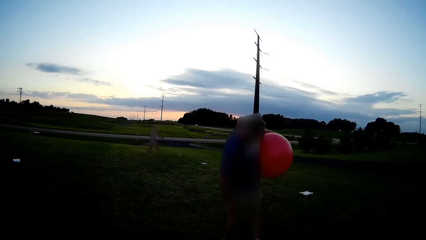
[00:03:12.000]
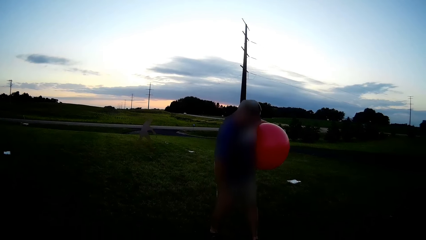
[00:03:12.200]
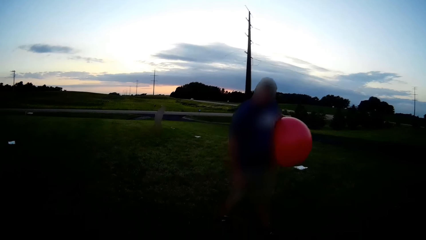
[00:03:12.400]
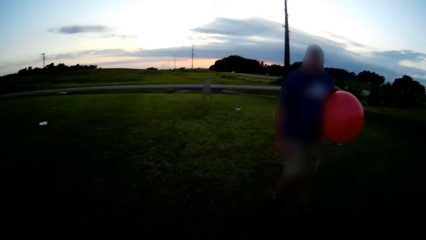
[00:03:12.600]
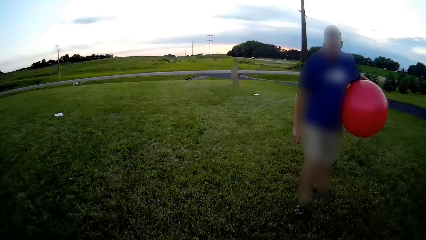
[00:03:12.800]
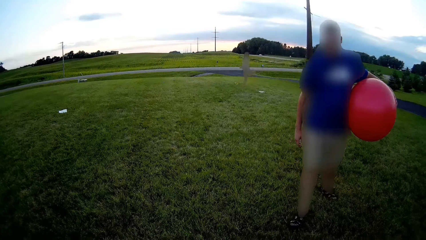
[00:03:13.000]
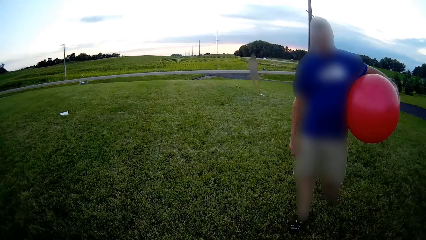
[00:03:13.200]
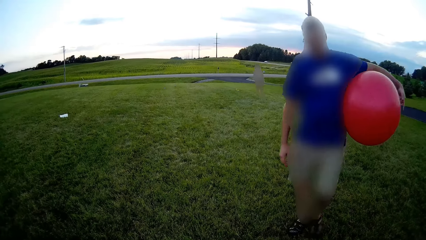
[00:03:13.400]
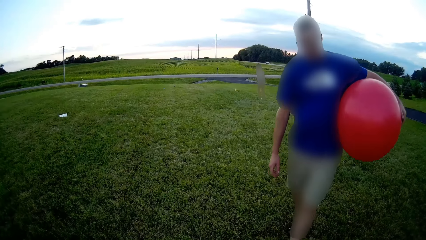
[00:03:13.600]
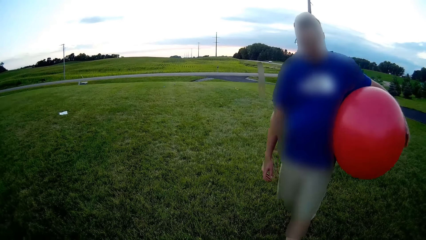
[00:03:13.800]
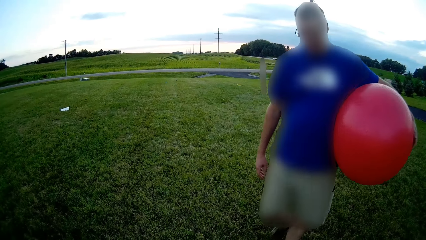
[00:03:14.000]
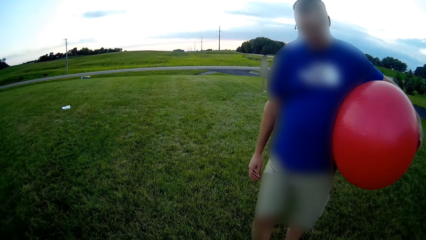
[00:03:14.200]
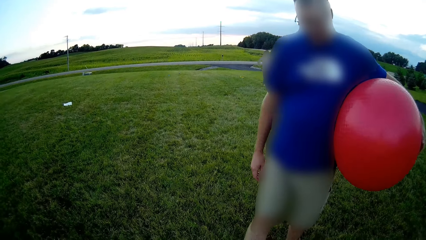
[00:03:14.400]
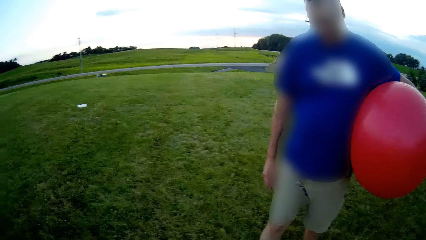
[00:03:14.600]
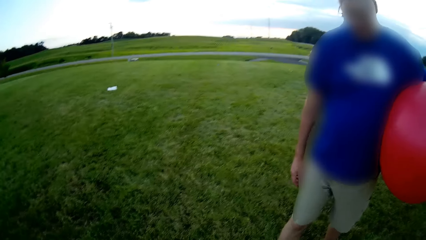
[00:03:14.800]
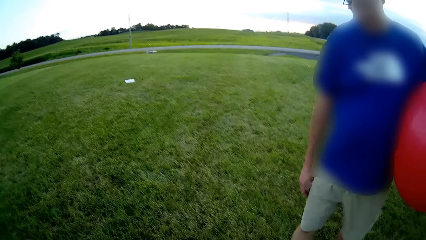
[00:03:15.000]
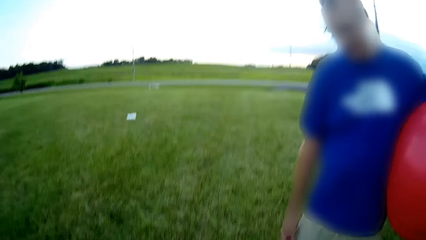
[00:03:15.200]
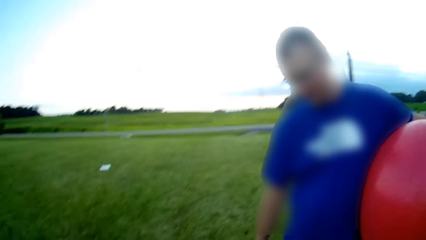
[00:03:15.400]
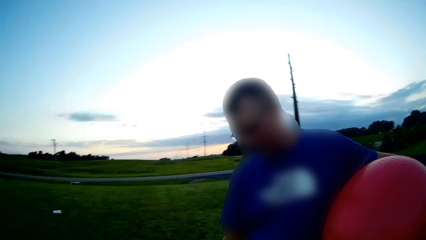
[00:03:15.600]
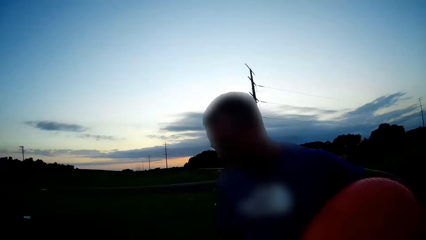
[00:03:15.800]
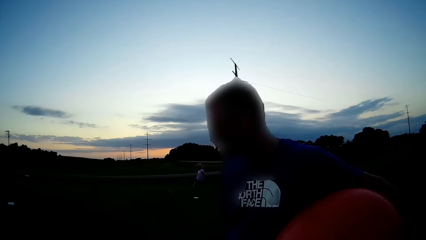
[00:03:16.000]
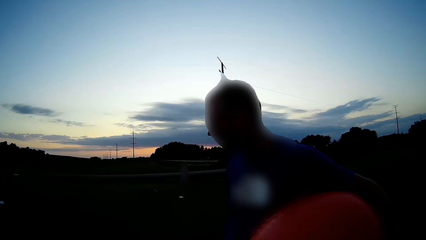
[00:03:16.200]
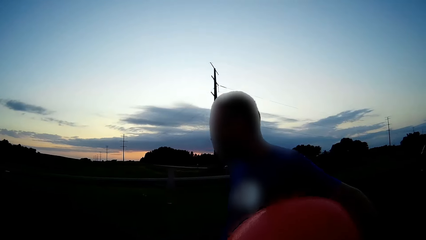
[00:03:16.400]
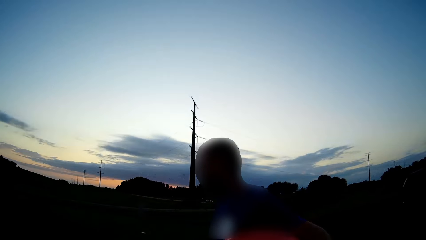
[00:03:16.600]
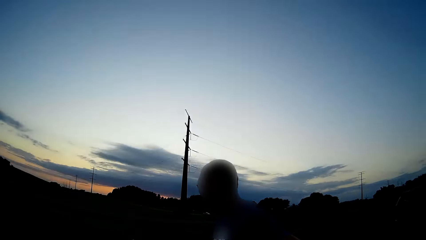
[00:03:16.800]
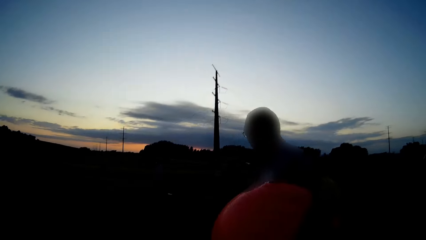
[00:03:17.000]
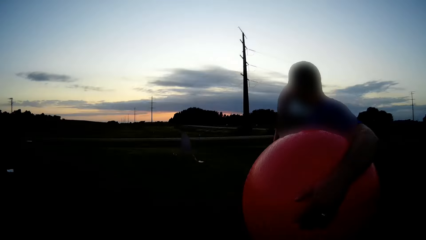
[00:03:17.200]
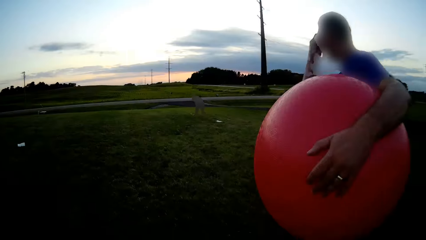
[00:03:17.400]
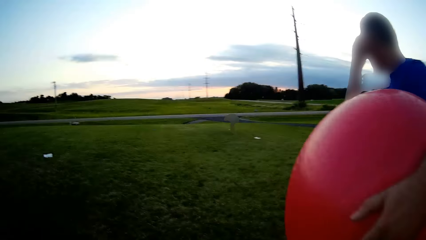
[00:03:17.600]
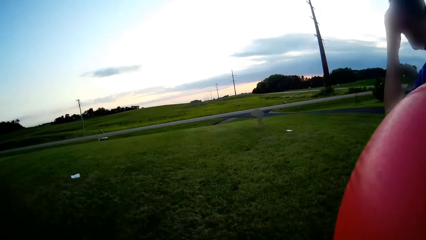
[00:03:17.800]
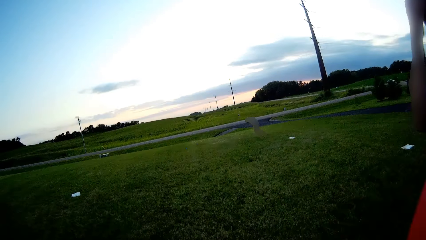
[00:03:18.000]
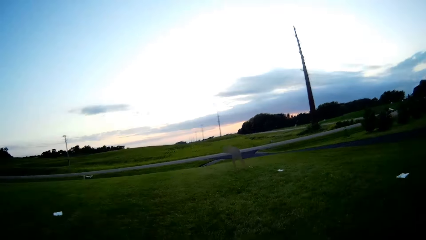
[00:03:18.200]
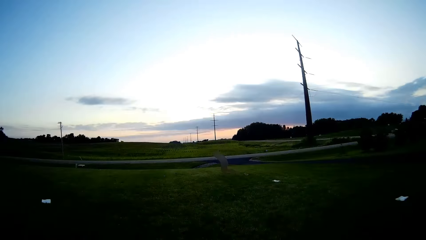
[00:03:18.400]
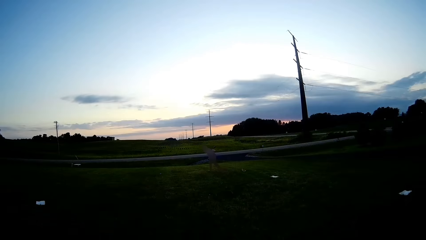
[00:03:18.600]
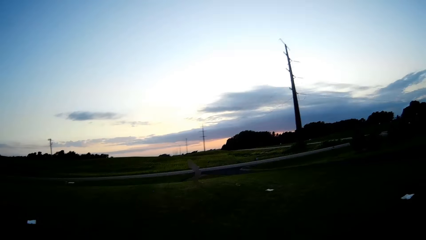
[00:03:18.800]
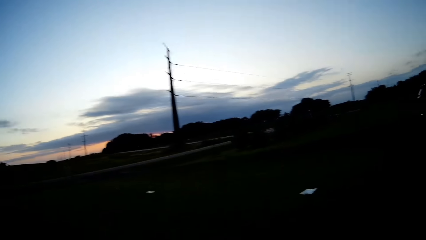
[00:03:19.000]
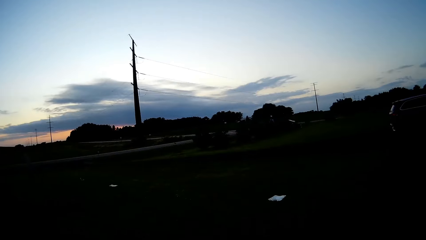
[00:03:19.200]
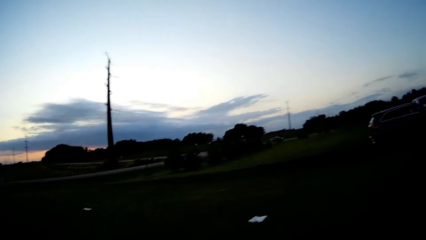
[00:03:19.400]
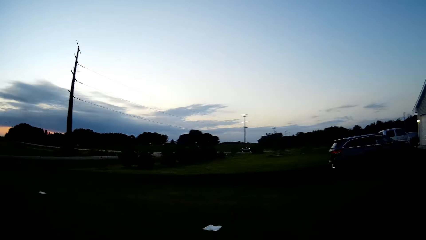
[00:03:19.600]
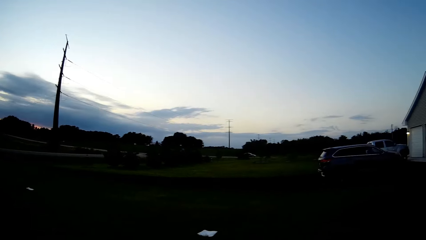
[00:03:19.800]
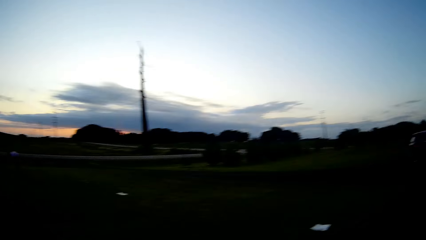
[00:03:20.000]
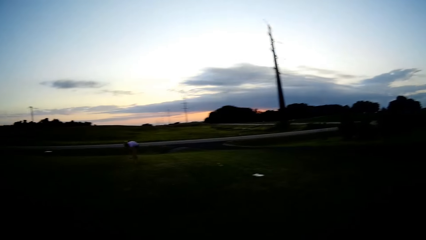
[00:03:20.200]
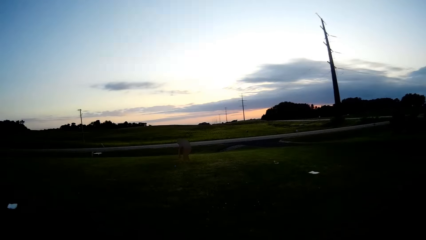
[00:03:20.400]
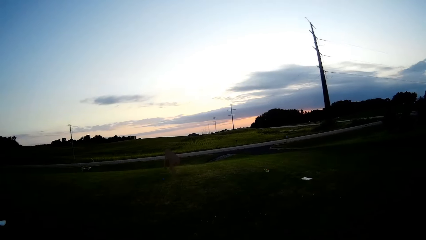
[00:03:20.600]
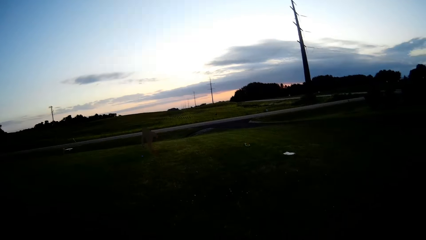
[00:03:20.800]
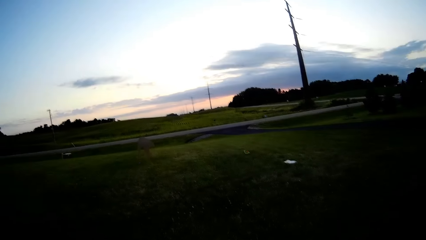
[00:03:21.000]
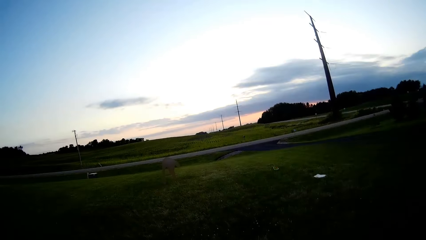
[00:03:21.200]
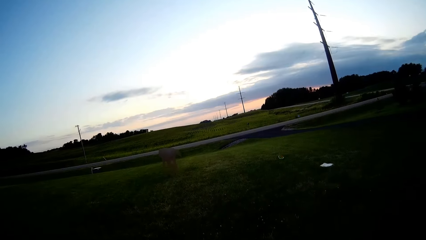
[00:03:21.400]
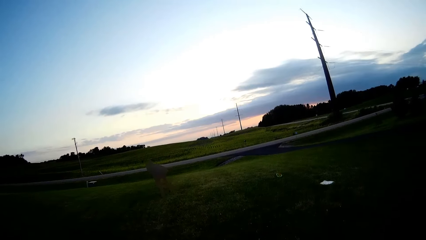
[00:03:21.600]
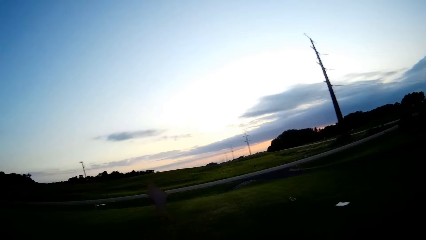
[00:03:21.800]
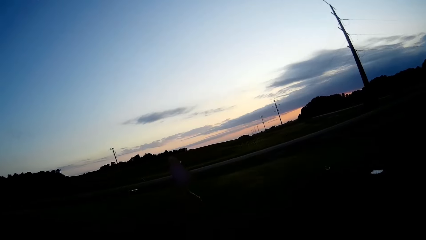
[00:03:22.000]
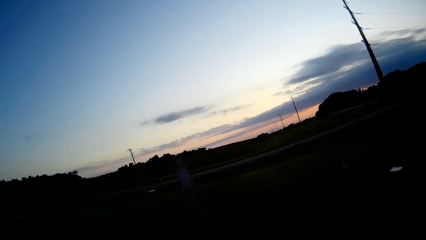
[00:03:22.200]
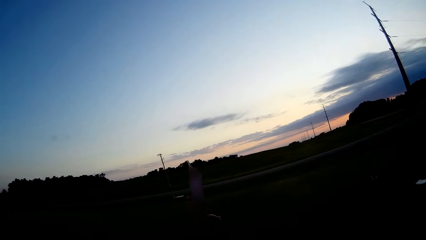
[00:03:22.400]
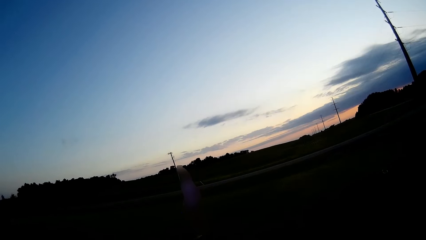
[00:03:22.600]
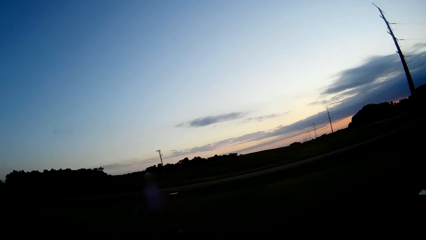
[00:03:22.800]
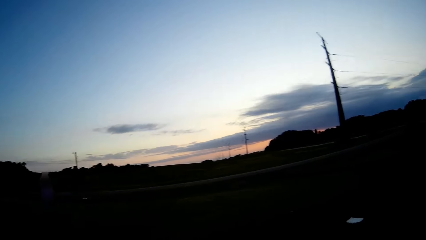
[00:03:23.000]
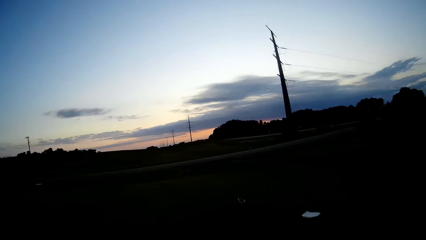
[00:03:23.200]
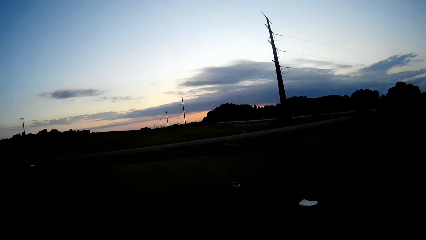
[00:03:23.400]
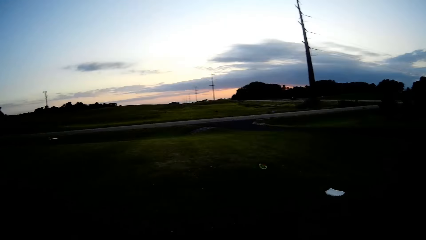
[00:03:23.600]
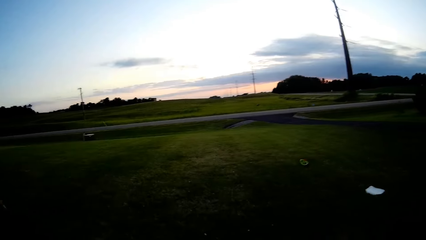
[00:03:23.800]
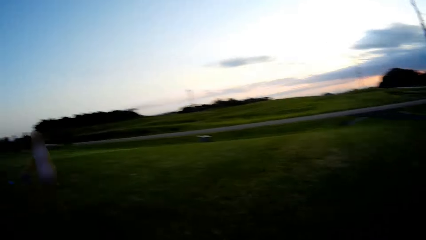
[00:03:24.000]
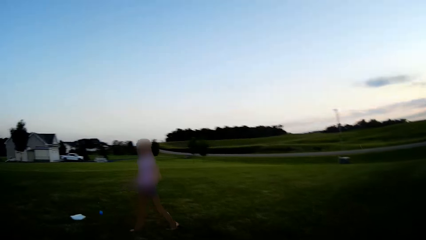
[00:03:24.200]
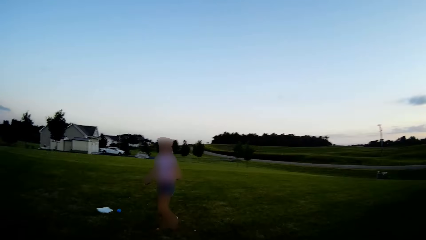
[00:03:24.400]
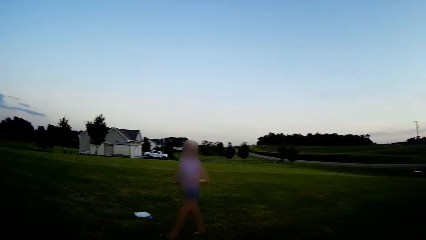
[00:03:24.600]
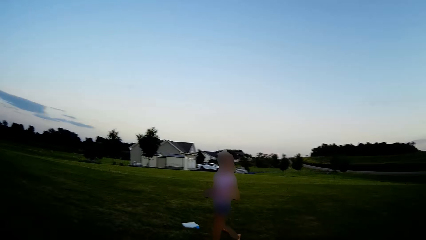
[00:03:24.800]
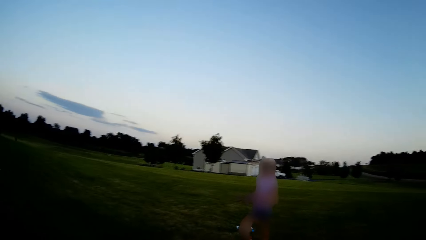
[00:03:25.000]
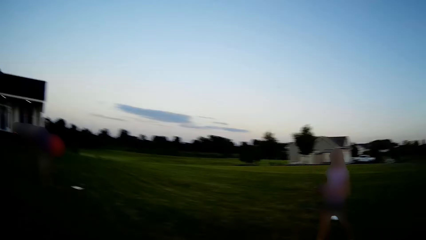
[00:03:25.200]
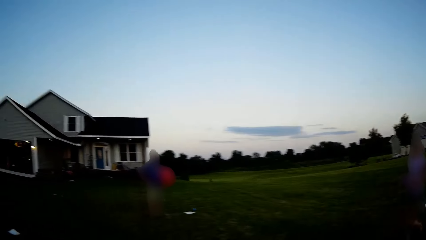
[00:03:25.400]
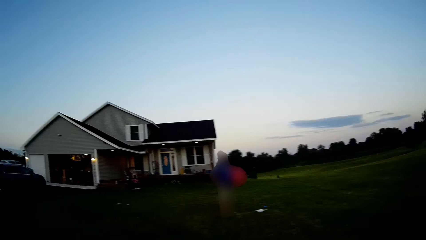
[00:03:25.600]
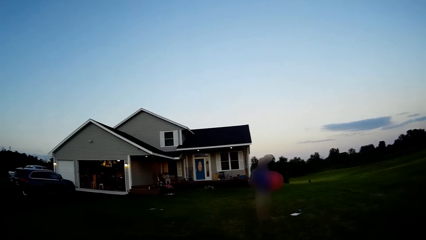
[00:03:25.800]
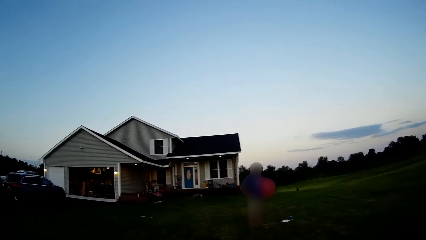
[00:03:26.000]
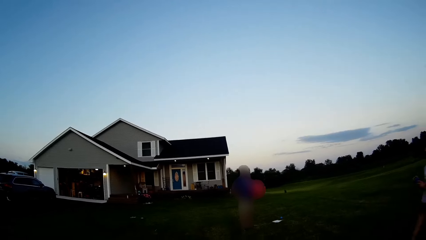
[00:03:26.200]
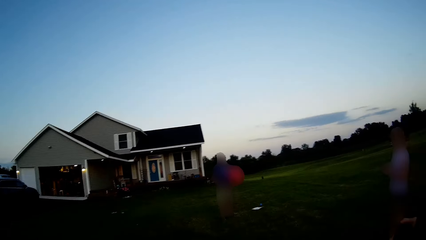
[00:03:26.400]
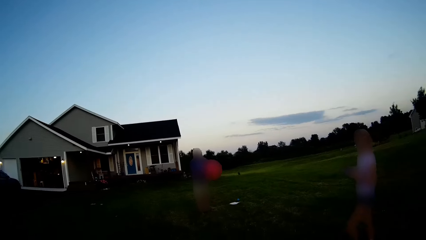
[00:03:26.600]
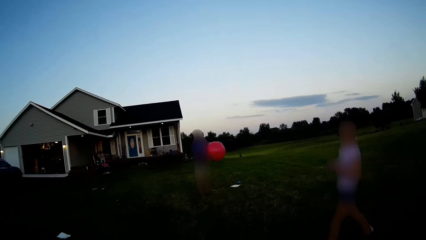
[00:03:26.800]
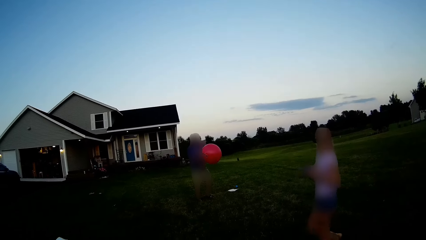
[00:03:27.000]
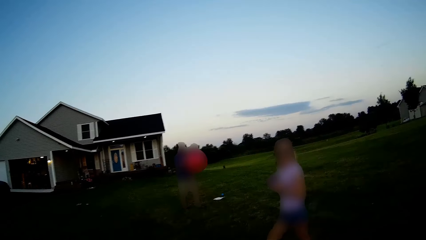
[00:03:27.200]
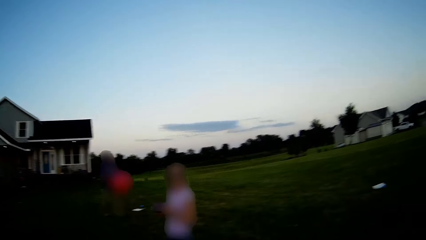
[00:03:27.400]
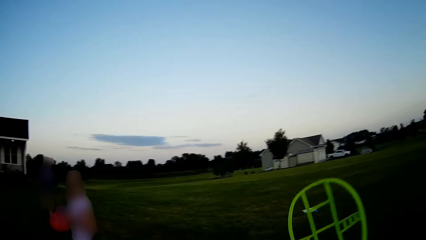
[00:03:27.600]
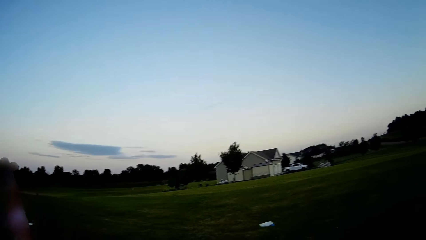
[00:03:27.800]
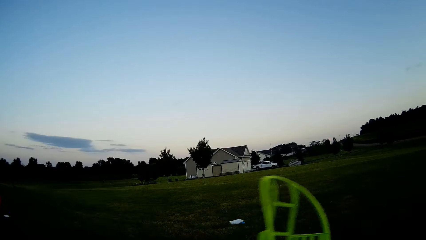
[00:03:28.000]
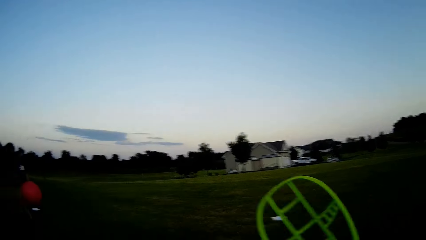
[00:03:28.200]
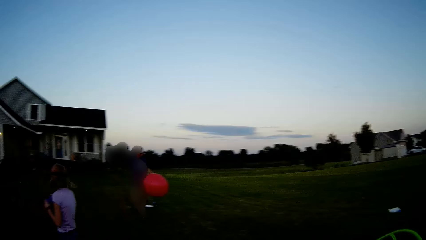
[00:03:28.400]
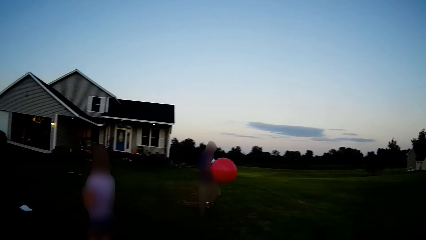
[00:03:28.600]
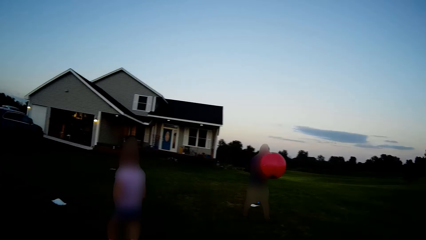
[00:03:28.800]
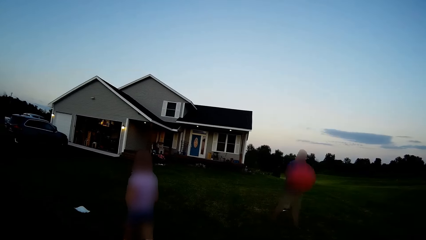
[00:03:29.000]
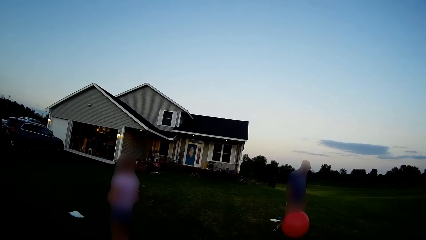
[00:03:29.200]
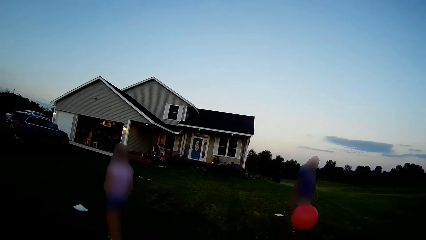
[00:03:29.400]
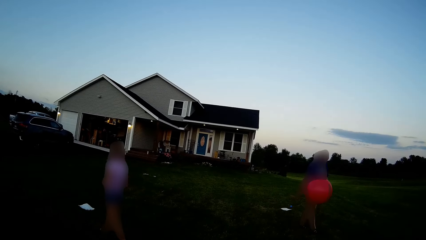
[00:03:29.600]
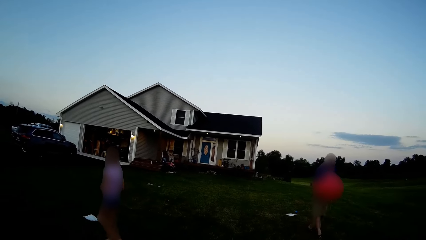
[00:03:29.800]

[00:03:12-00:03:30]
The camera wearer converses to a man and a woman.
